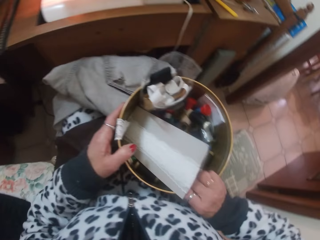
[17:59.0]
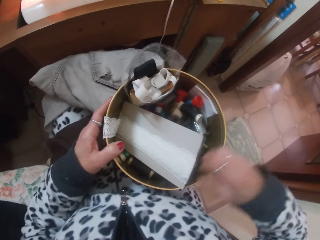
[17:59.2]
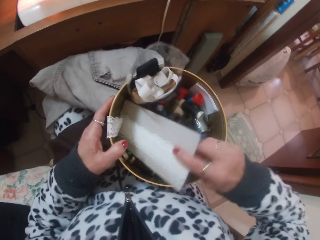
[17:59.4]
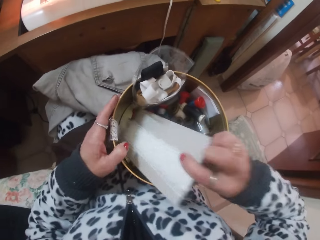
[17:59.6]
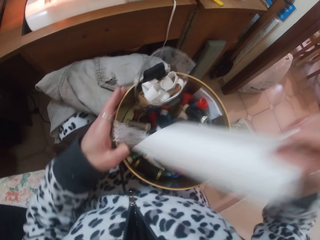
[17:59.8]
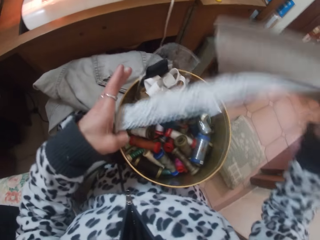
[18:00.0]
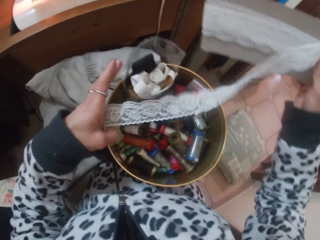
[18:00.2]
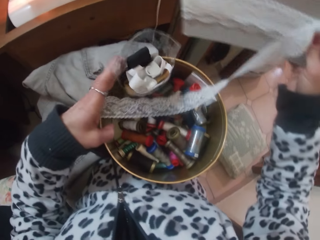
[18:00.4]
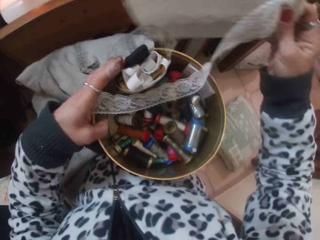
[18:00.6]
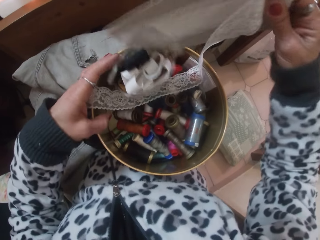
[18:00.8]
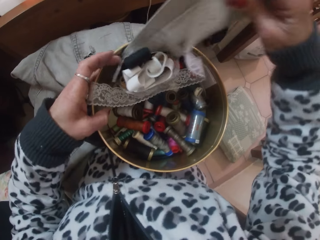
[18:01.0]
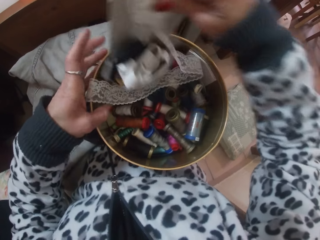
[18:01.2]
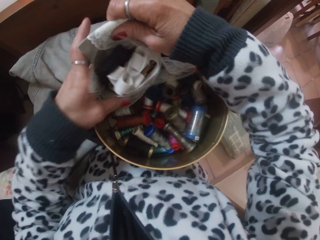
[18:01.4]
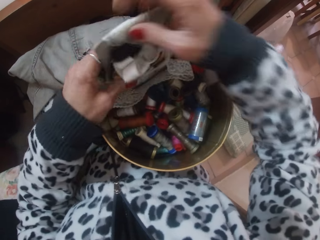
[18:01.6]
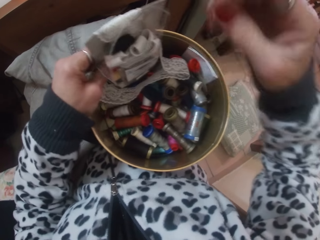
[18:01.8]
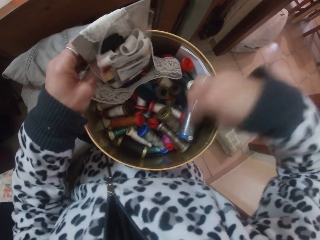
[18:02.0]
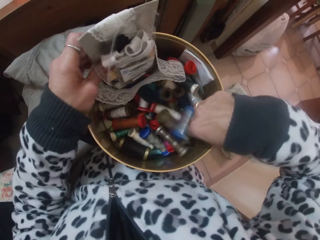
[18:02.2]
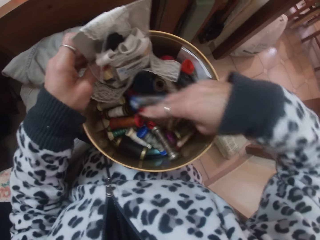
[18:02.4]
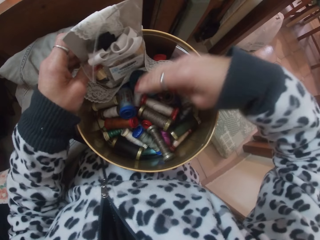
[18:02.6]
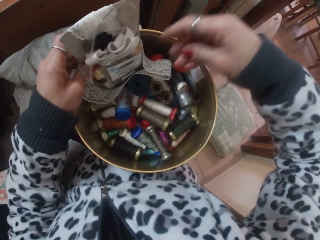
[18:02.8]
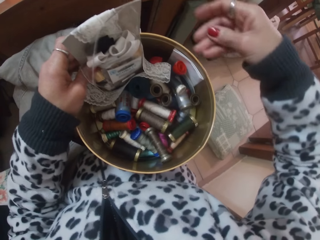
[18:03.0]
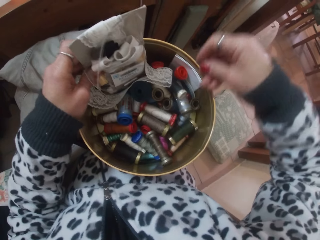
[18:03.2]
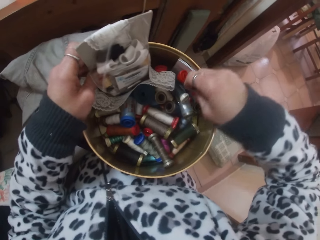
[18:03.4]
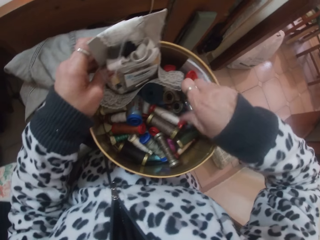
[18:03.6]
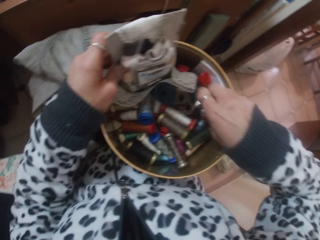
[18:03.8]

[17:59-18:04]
The camera wearer places the bowl in her right hand on her lap. She moves the thread rolls in the bowl around with her right hand.

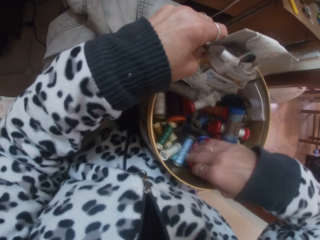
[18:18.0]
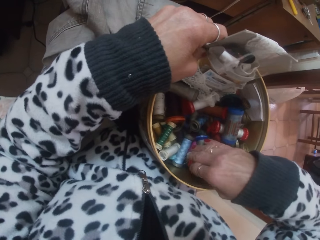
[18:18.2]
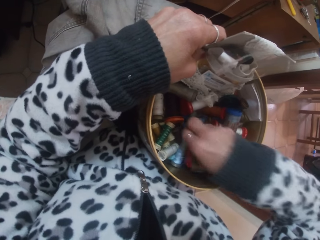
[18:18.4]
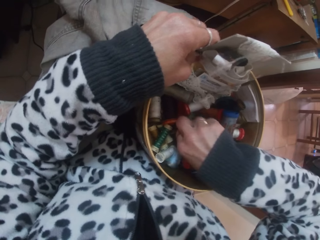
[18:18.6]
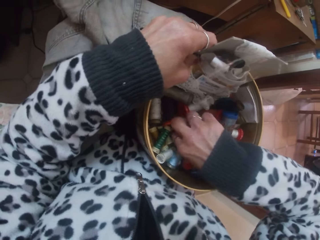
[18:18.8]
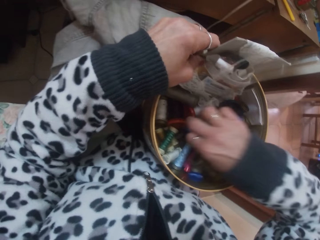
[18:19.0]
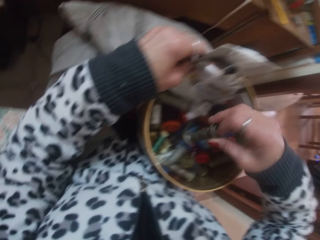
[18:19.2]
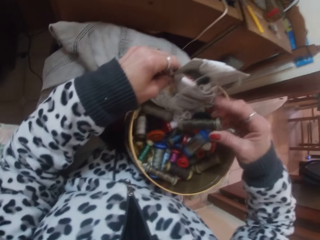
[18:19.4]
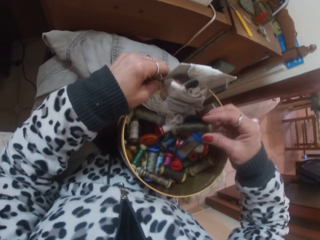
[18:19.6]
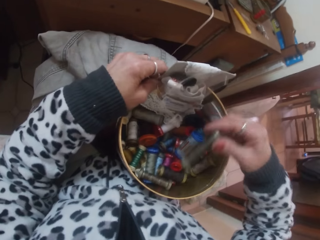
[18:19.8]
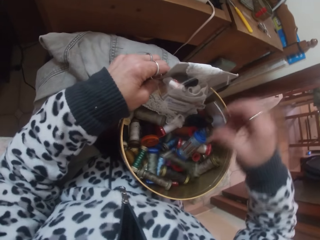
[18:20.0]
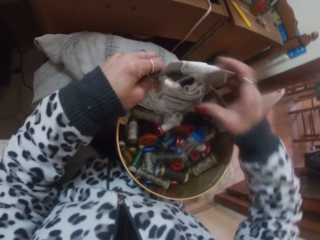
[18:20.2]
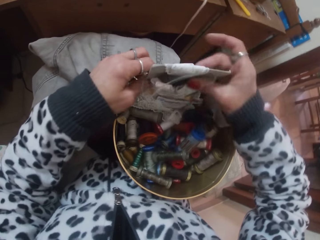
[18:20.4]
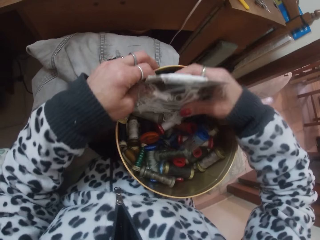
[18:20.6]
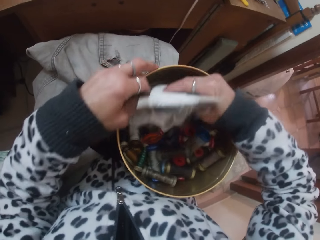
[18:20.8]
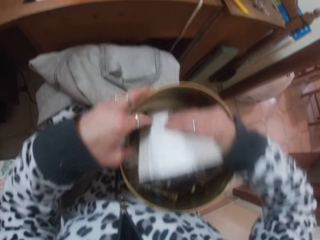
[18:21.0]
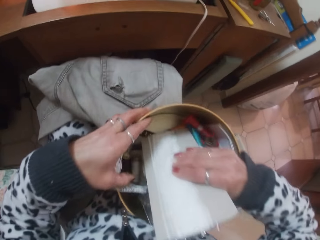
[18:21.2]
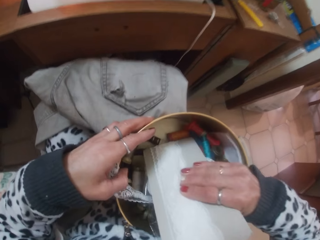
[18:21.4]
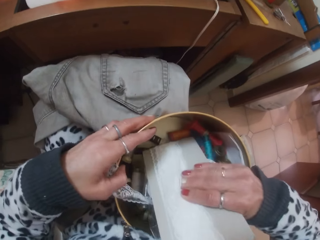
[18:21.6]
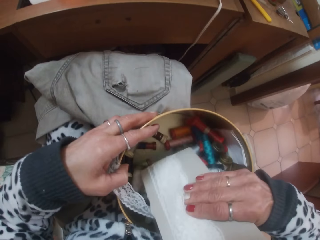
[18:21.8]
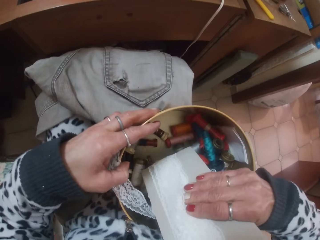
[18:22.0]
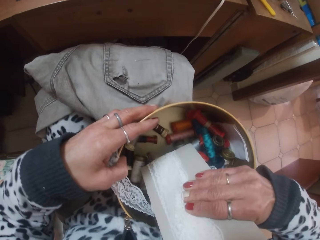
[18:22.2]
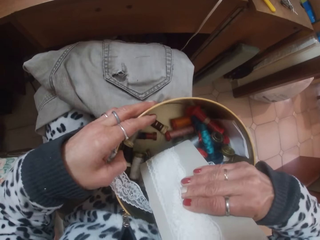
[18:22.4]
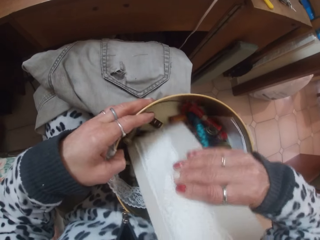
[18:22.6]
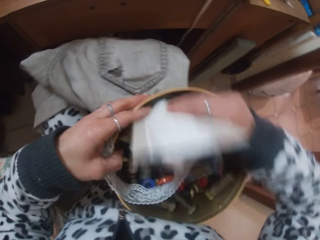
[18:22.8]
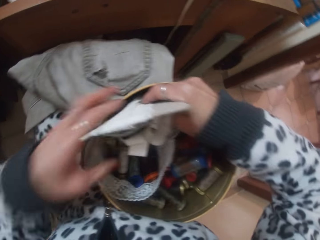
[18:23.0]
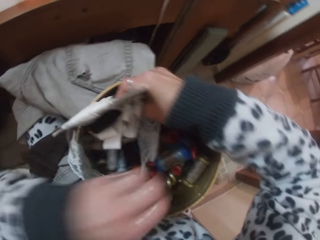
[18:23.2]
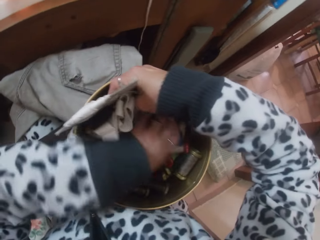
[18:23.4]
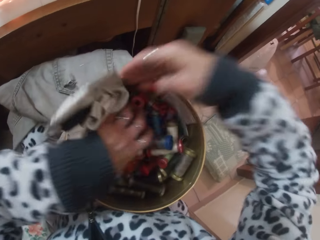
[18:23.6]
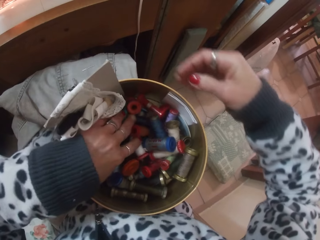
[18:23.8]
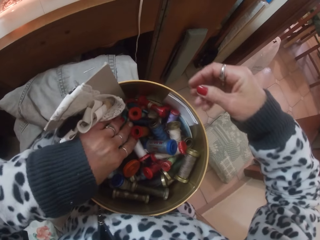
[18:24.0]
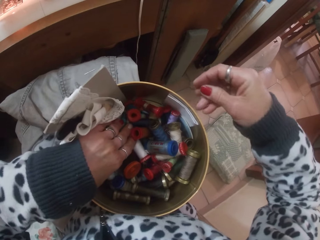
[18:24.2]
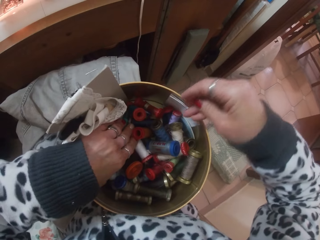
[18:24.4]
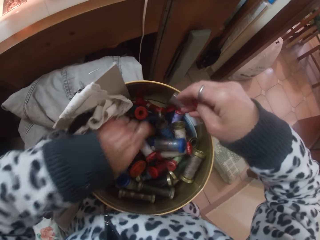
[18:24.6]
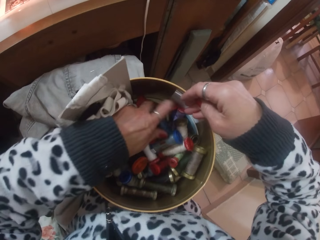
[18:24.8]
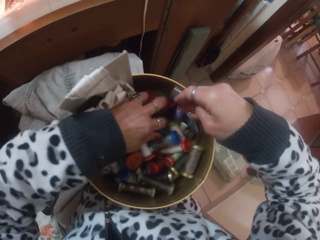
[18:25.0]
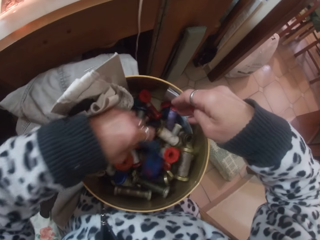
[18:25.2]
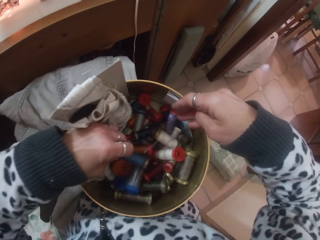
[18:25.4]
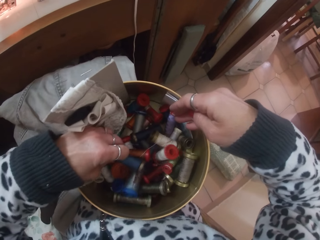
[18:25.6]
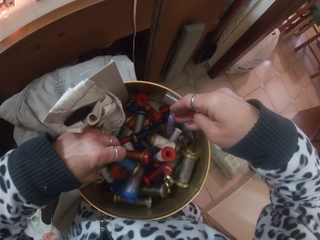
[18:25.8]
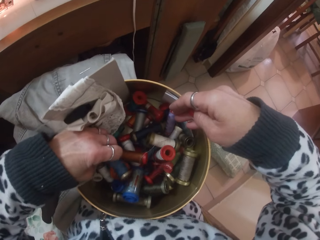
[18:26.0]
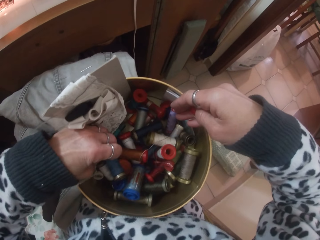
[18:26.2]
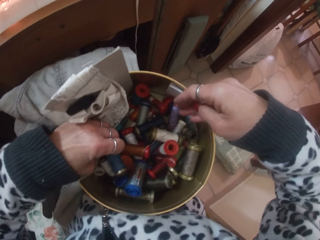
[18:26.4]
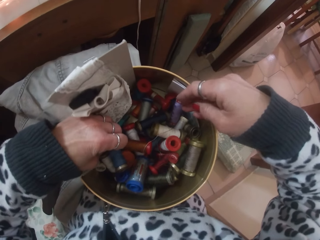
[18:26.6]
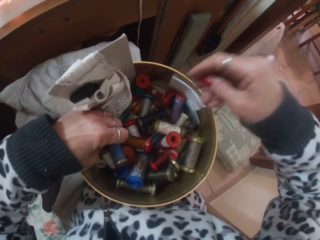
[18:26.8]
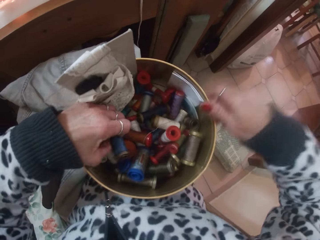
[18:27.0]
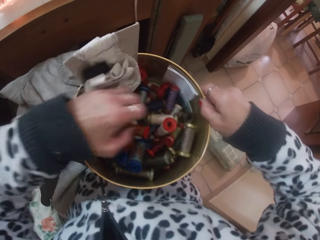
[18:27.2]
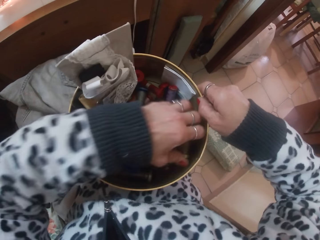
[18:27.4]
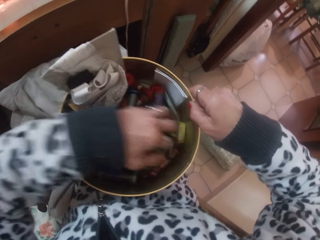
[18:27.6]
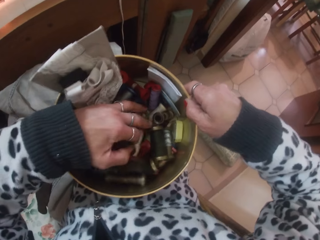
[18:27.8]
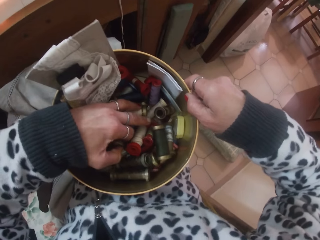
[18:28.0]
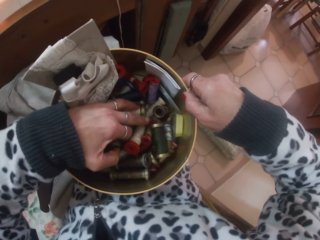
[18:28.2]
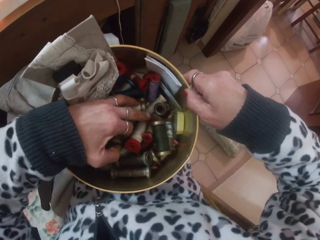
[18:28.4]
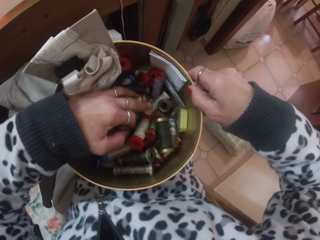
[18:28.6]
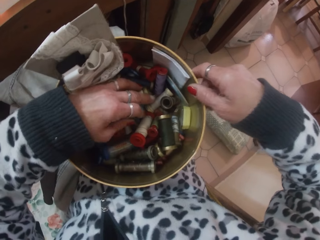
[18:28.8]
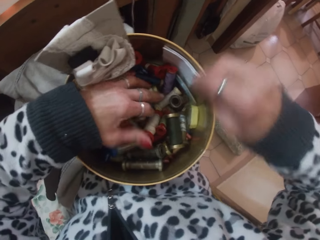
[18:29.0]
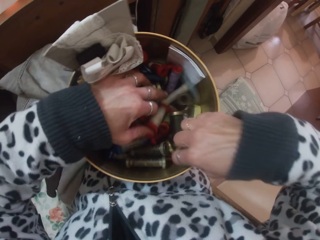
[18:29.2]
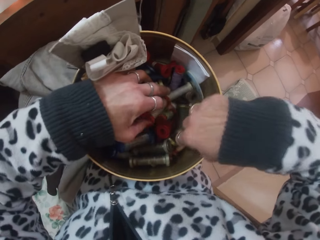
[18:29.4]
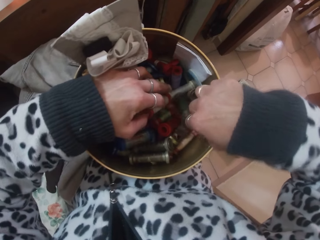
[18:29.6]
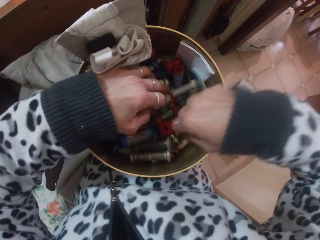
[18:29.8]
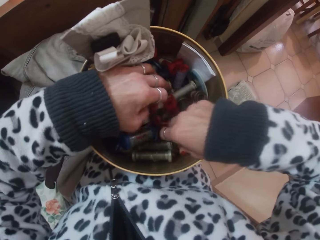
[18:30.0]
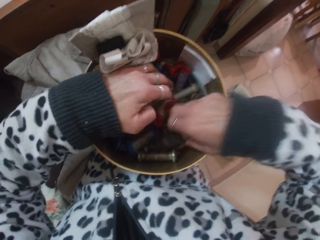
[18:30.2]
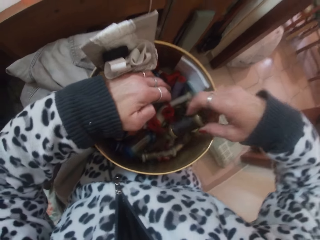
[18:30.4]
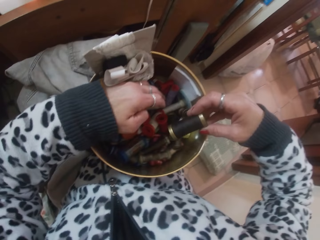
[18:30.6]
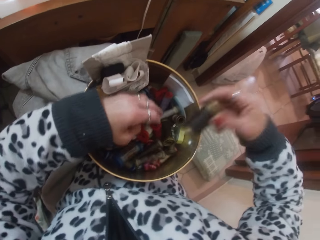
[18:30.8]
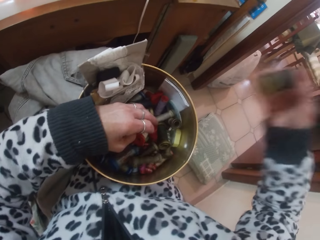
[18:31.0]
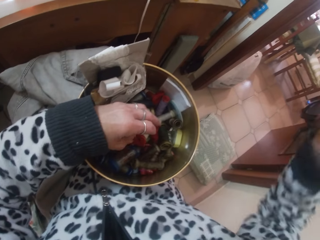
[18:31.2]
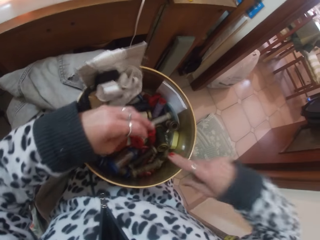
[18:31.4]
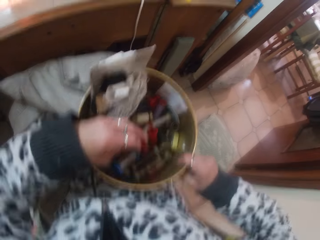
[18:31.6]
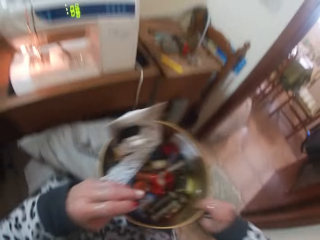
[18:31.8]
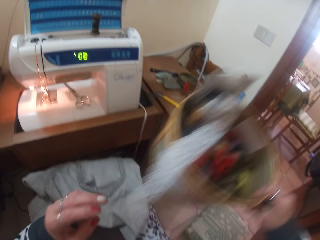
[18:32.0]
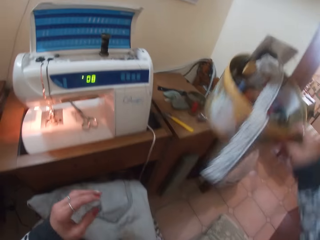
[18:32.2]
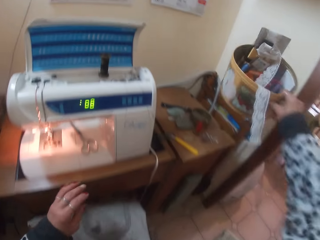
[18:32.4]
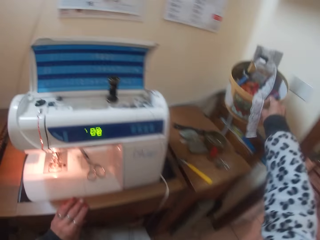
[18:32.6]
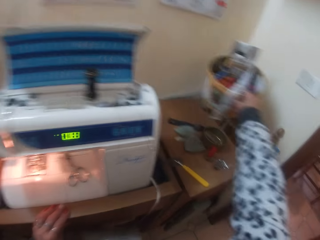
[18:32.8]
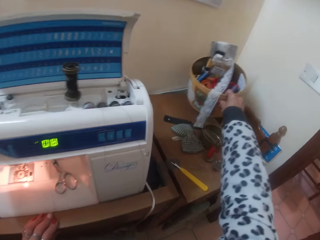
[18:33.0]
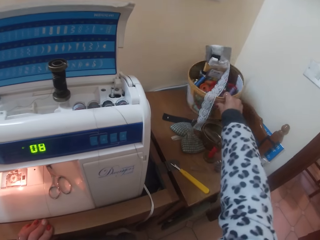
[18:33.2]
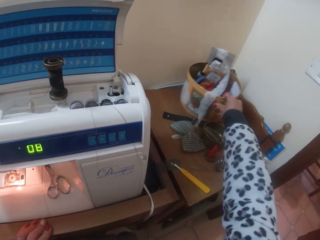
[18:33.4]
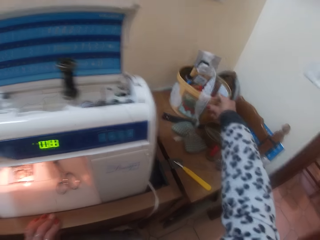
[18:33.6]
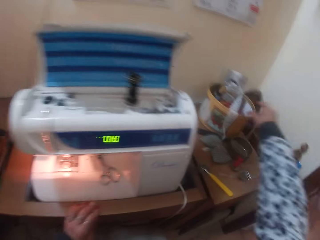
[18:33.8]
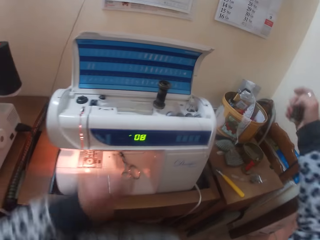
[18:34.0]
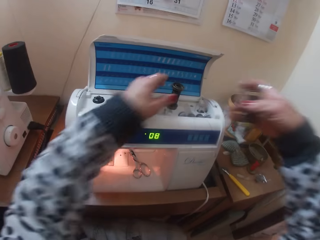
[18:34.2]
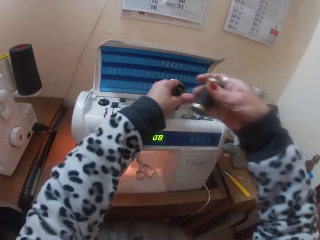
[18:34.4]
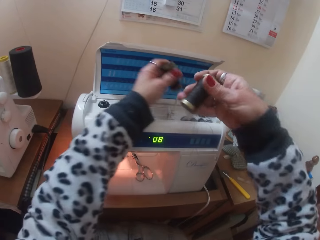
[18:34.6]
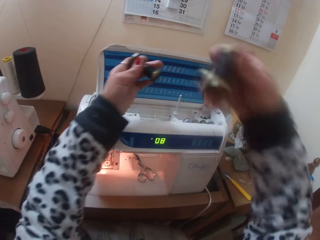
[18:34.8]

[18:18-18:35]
The camera wearer picks out a thread roll from the bowl with her right hand. She drops the thread roll in her right hand in the bowl. She holds the lace, lifts the lace, looks inside the bowl and puts down the lace. She moves the thread rolls in the bowl around with her hands. She holds the lace with the other hand. She touches the threads in the bowl. She picks out a black thread roll from the bowl with her right hand. She lifts the bowl. She places the bowl of threads in her right hand on a table. She takes out a thread roll from a spool pin with her left hand.
